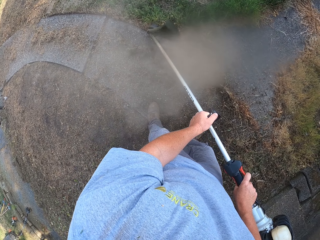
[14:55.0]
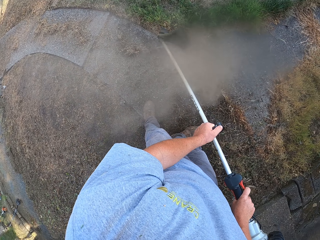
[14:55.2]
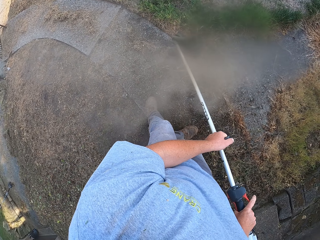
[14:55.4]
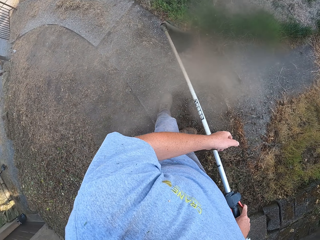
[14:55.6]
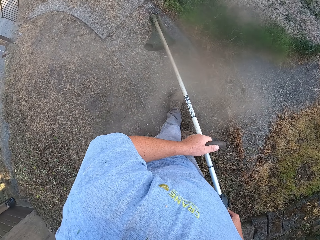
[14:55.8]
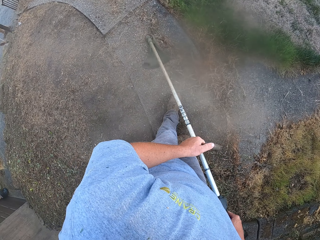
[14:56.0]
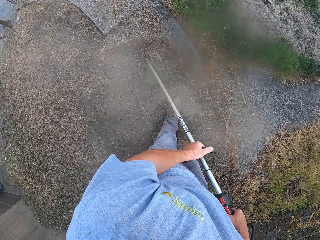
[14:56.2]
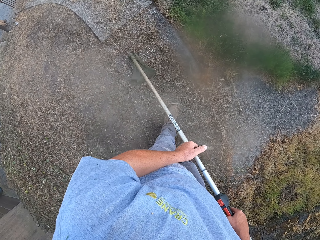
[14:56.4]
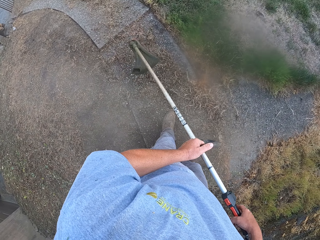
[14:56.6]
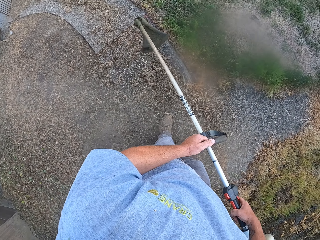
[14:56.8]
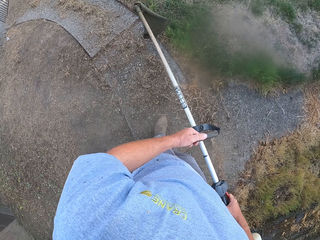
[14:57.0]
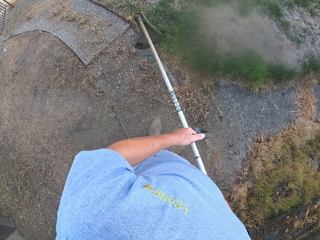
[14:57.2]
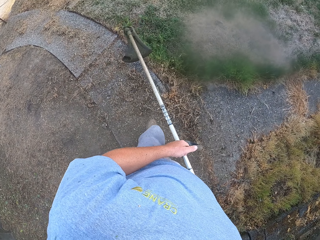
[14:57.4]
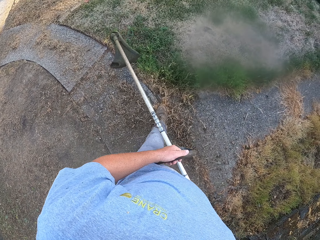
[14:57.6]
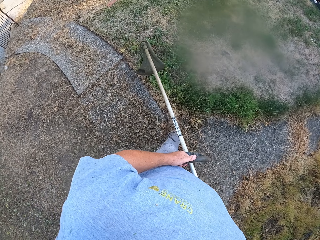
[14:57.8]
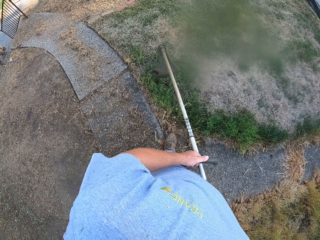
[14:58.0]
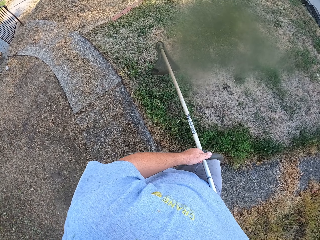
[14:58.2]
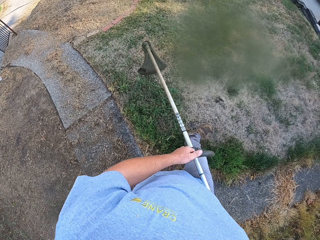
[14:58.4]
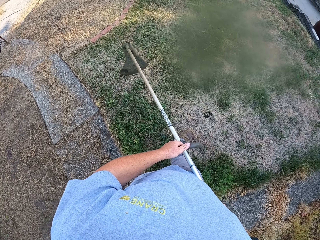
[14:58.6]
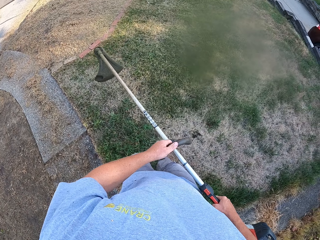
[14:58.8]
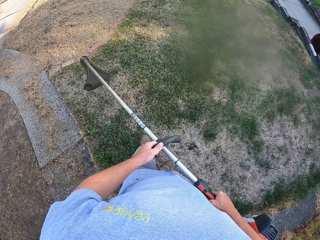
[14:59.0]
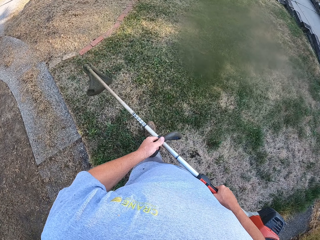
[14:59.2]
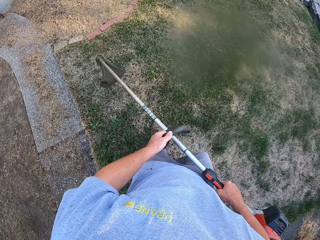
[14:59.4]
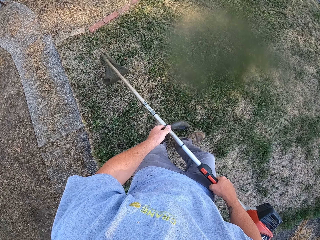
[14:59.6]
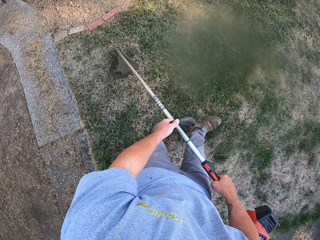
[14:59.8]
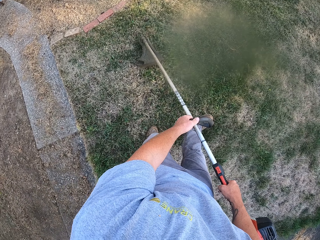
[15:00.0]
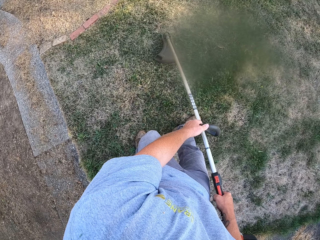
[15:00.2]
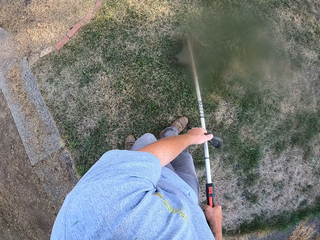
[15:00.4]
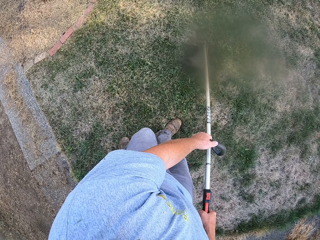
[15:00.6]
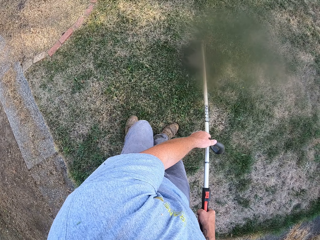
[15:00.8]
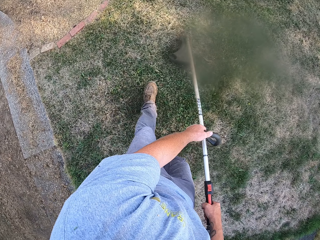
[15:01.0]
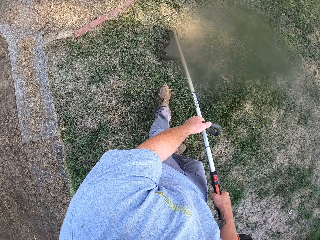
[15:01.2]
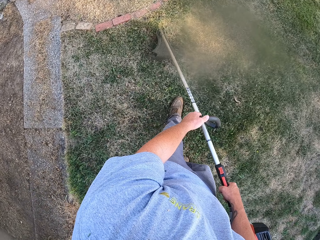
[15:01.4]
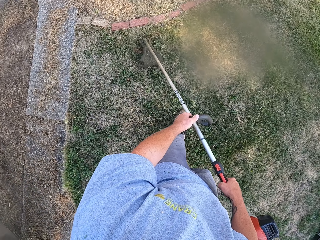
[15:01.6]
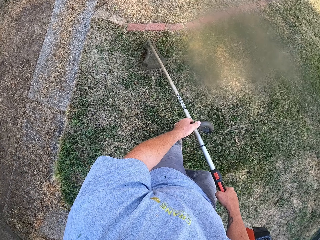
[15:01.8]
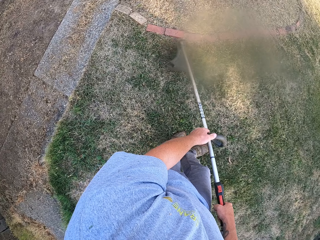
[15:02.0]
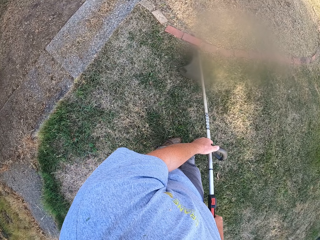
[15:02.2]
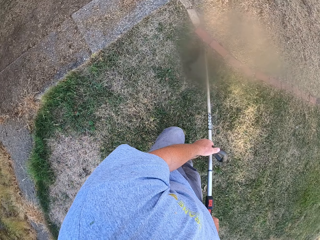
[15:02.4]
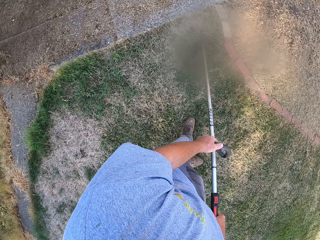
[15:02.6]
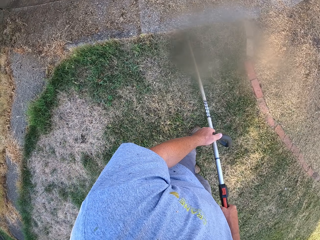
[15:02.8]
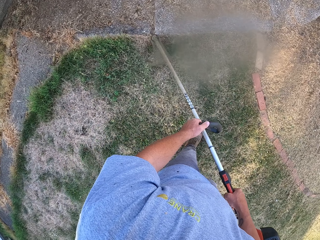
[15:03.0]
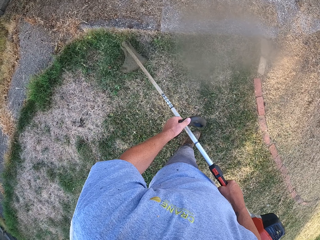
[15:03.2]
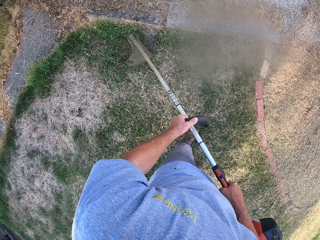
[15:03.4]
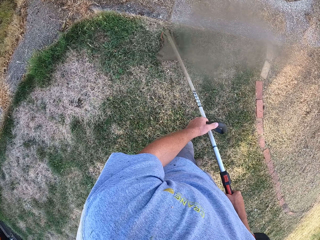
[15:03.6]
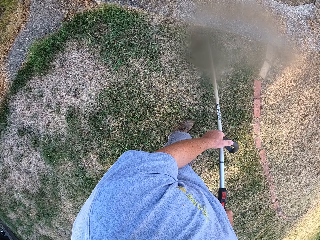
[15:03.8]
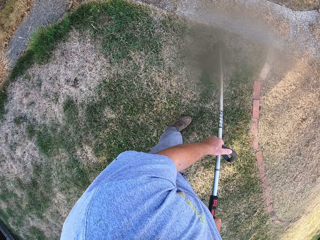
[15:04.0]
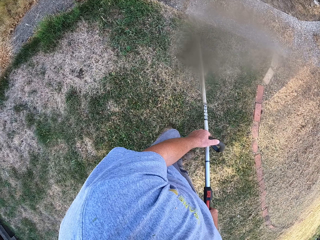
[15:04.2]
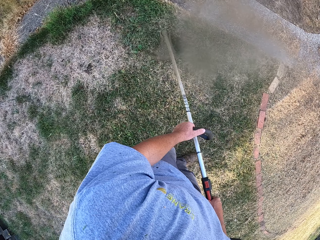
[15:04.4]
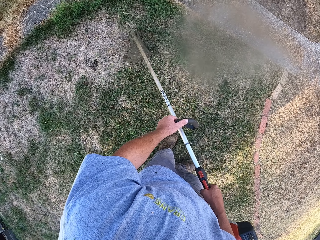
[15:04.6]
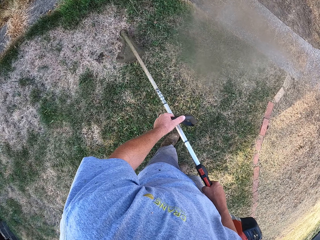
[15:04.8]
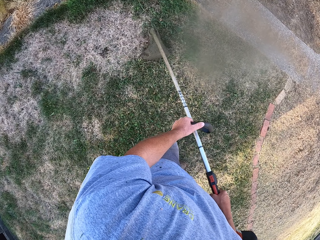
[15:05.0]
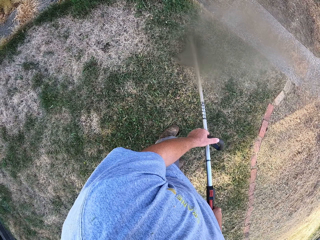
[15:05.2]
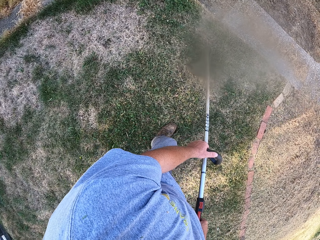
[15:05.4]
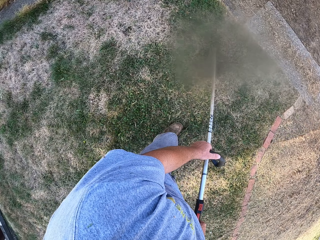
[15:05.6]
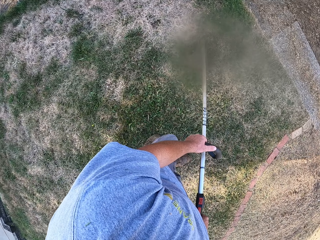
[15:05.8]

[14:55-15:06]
The camera wearer walks and cuts grass with a grass cutter machine.

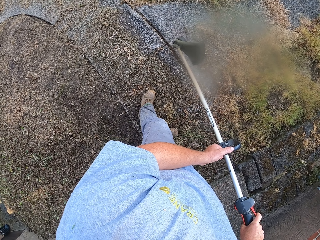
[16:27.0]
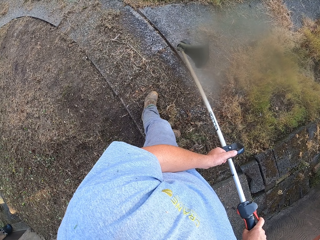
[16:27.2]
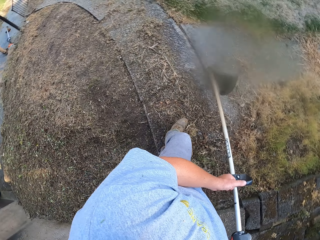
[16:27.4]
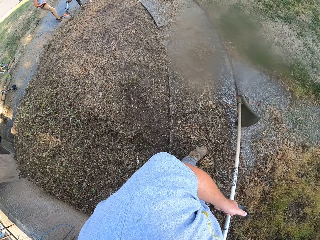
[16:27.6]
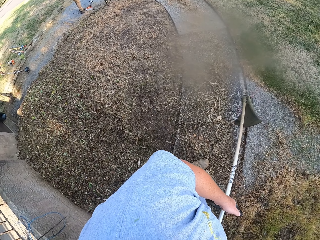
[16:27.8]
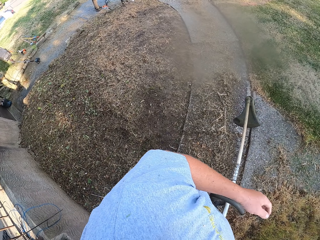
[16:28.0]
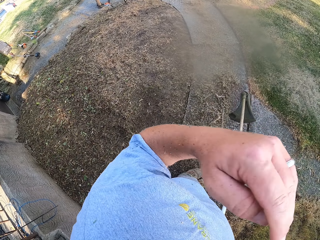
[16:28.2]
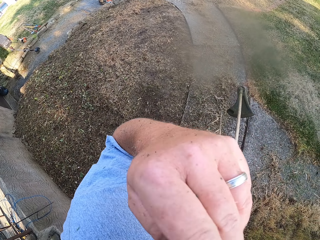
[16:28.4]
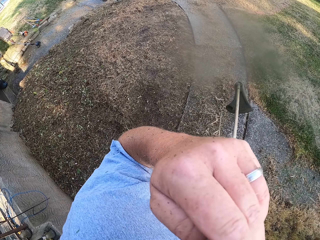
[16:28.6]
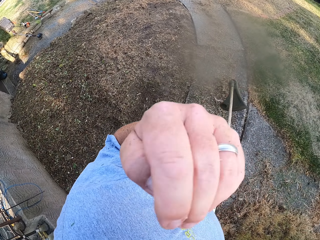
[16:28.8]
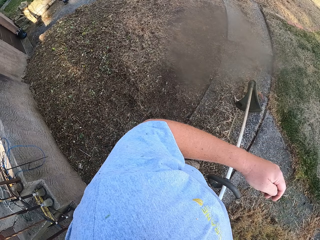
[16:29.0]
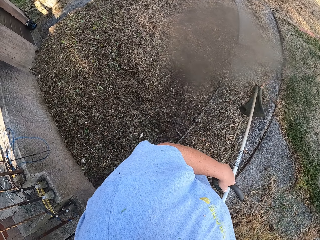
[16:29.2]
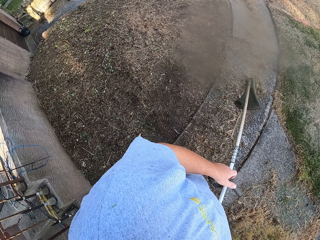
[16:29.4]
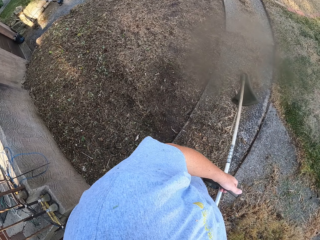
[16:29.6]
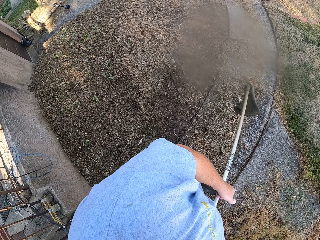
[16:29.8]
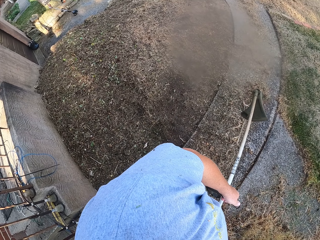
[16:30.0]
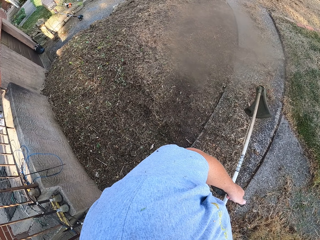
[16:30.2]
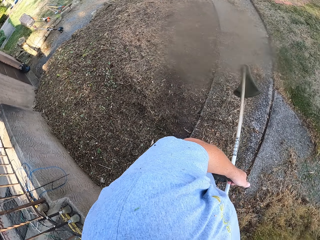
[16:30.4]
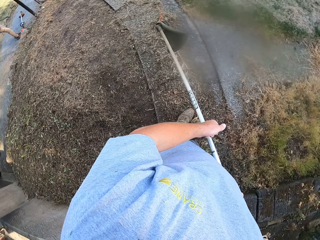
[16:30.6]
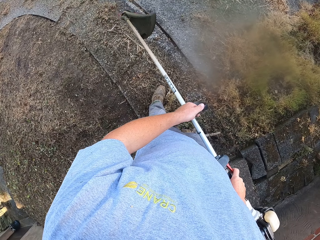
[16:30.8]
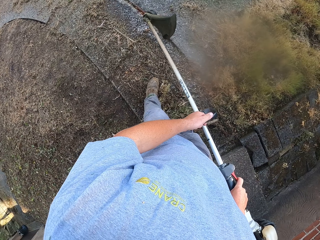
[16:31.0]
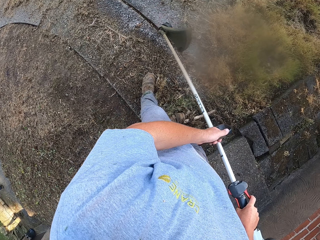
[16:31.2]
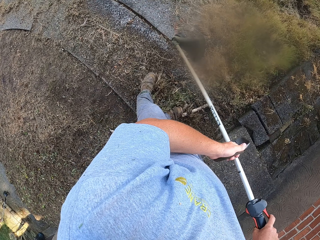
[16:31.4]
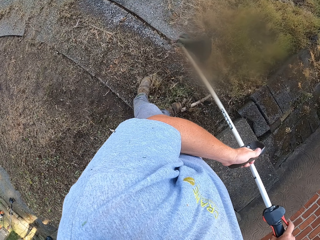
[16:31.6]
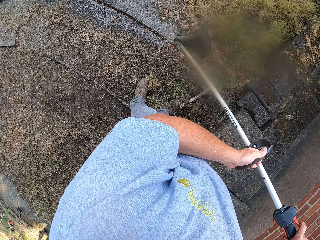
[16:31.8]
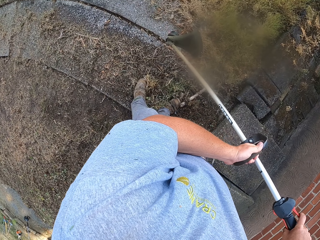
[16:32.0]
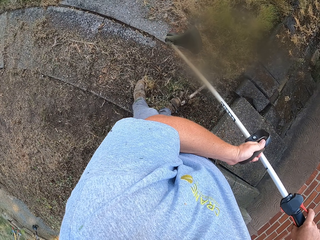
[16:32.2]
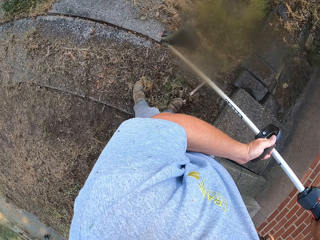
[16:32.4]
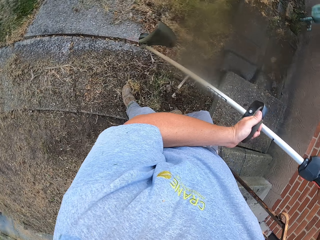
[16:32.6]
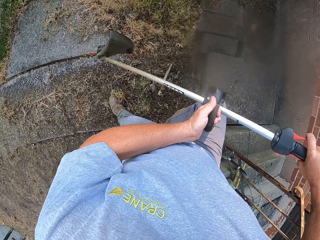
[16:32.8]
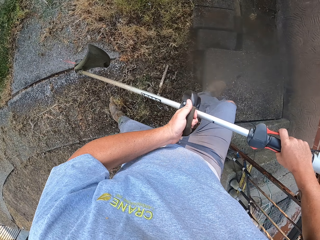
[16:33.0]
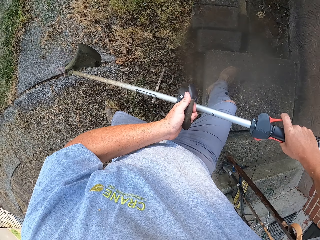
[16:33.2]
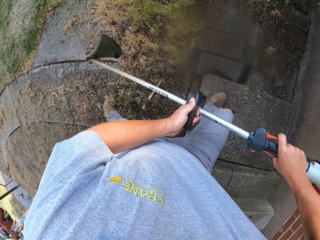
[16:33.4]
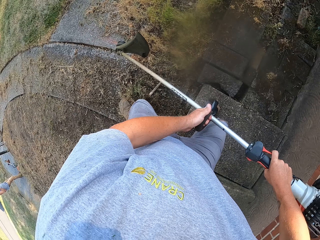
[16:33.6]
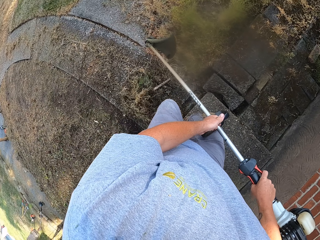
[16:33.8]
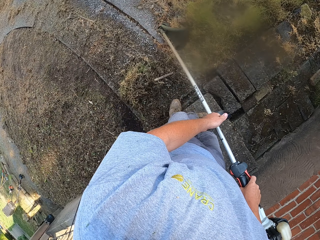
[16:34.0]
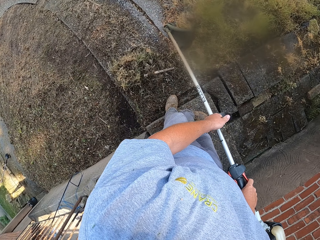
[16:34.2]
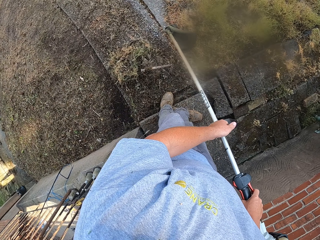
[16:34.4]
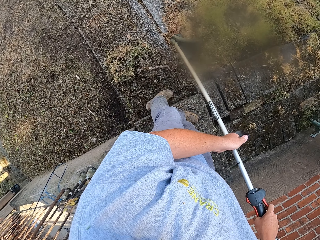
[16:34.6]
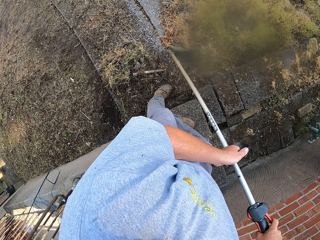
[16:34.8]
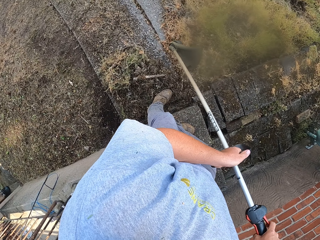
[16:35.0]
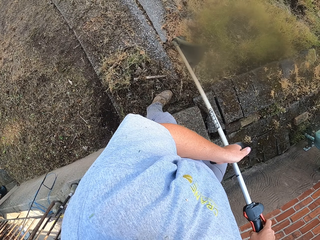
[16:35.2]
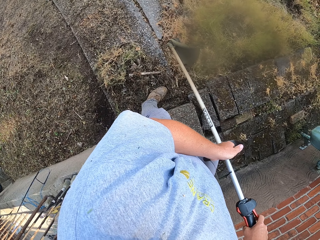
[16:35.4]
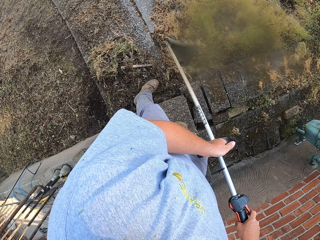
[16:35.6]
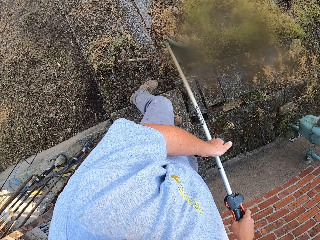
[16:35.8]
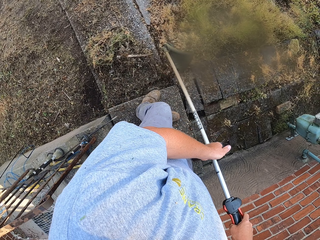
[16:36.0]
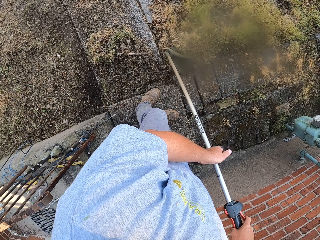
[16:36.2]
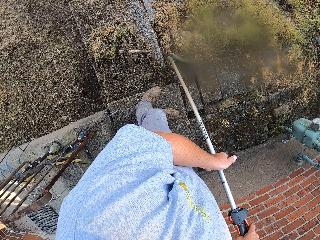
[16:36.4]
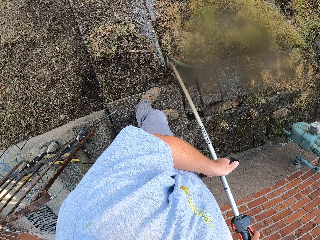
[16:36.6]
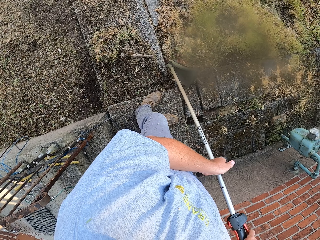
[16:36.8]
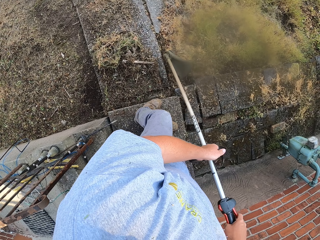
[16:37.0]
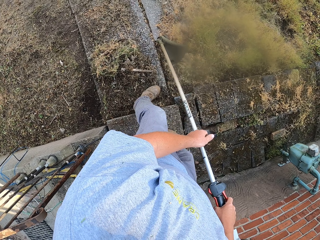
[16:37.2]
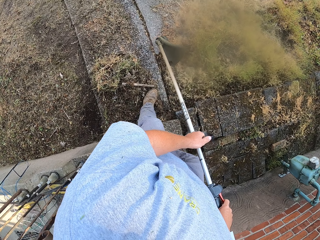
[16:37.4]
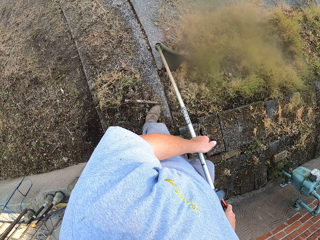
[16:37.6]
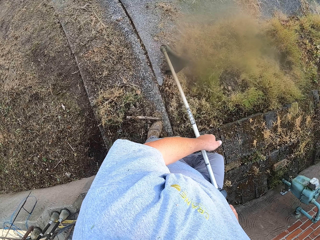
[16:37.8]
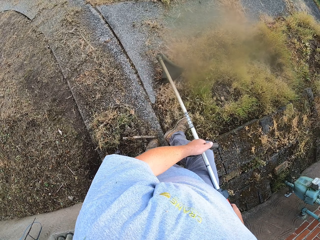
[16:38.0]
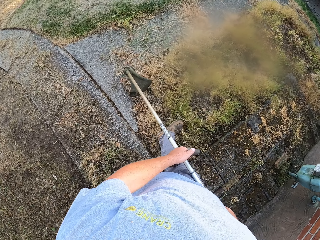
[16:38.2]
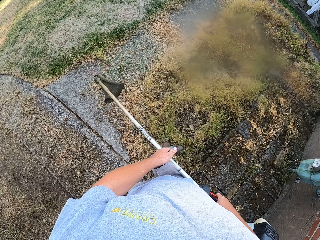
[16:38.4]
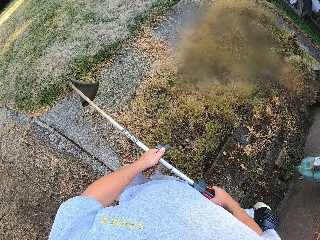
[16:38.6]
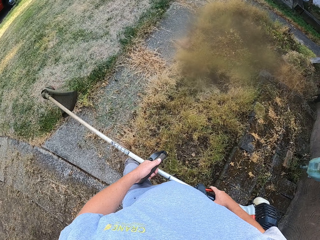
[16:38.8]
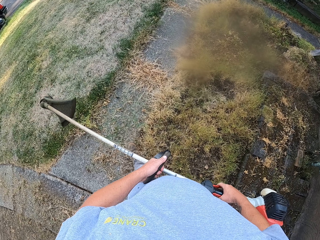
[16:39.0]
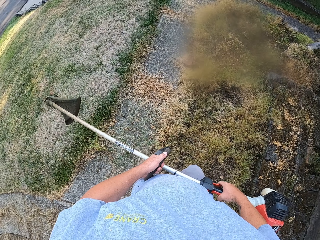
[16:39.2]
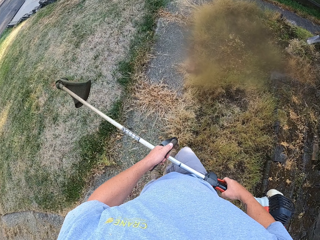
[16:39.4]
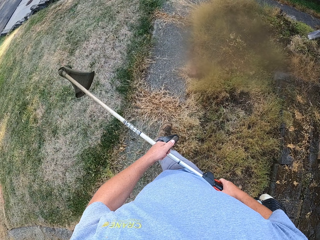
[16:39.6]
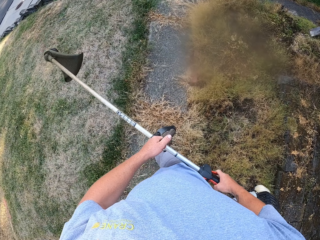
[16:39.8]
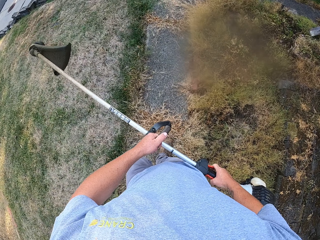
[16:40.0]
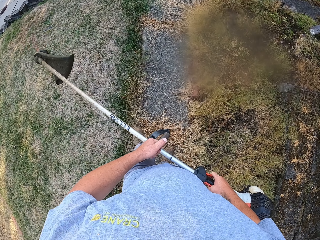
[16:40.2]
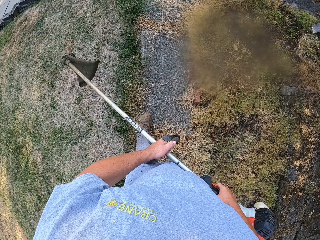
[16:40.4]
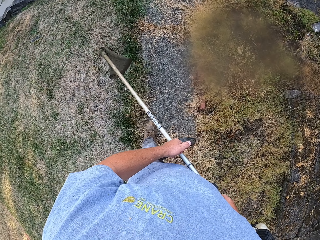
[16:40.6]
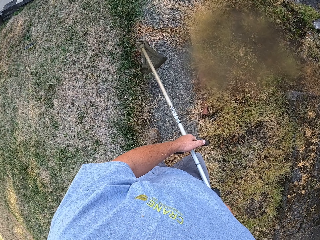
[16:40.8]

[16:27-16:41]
The camera wearer touches his face with his left hand. He holds the grass cutting machine with both hands. He cuts grass with the grass cutter machine. He walks.
